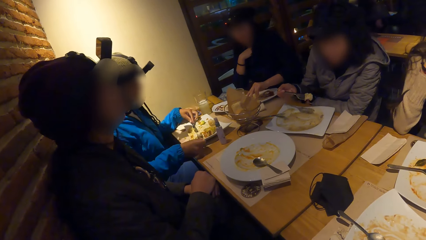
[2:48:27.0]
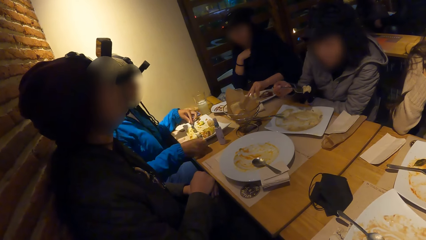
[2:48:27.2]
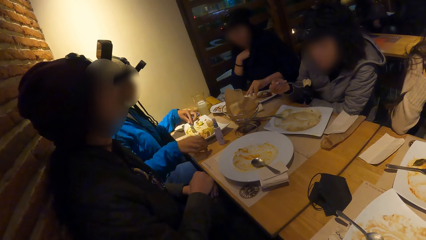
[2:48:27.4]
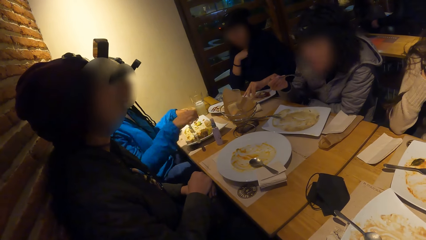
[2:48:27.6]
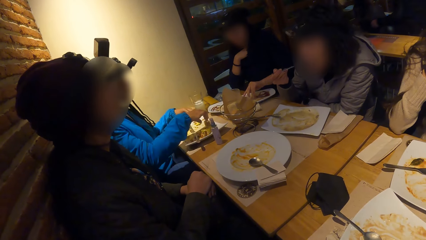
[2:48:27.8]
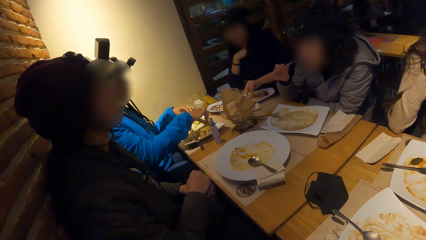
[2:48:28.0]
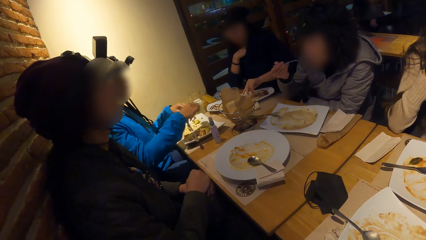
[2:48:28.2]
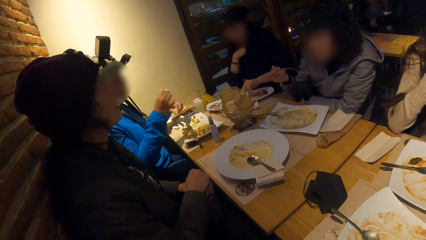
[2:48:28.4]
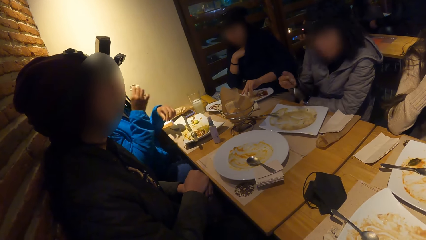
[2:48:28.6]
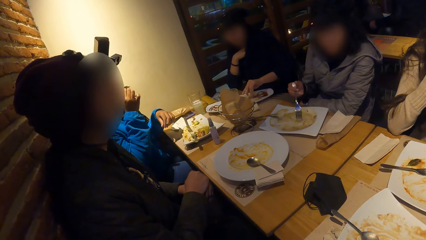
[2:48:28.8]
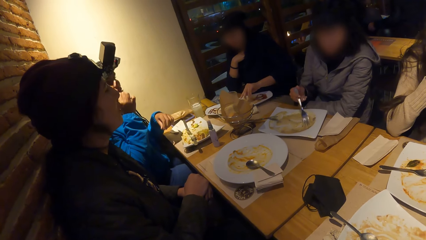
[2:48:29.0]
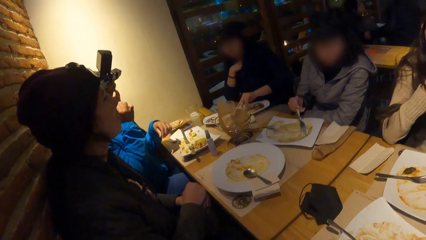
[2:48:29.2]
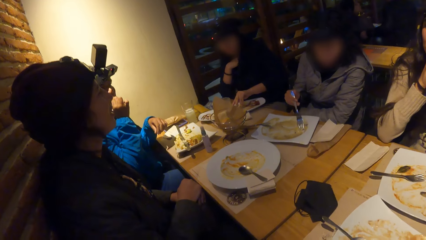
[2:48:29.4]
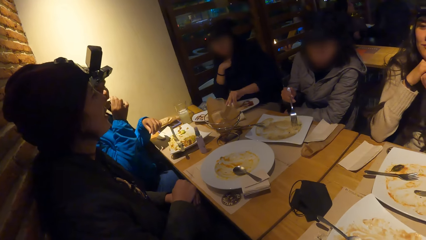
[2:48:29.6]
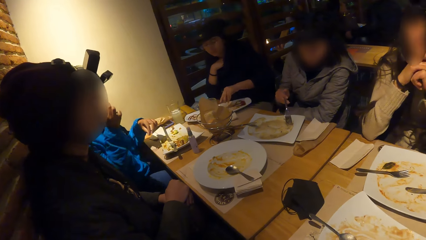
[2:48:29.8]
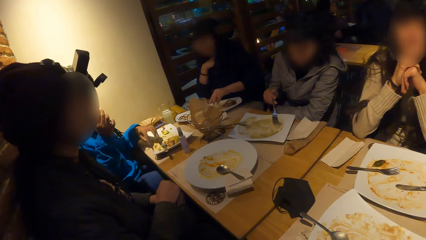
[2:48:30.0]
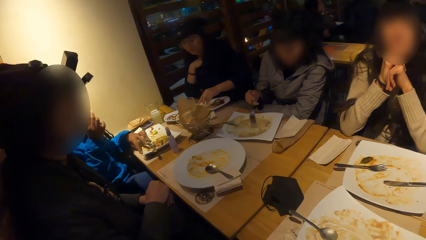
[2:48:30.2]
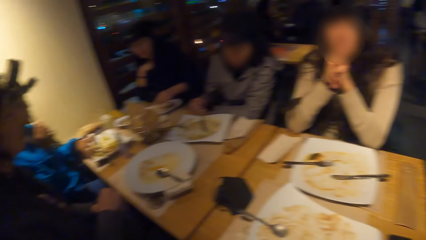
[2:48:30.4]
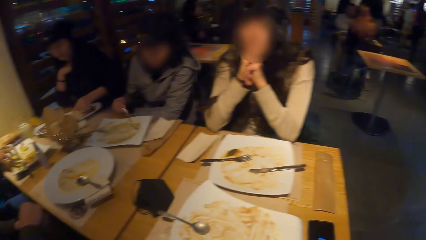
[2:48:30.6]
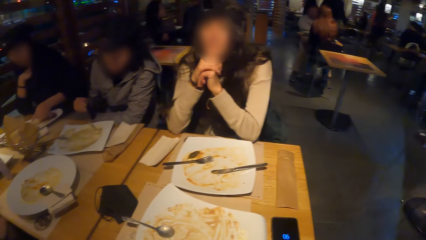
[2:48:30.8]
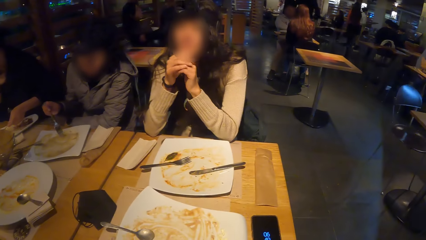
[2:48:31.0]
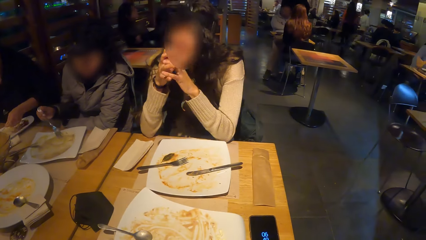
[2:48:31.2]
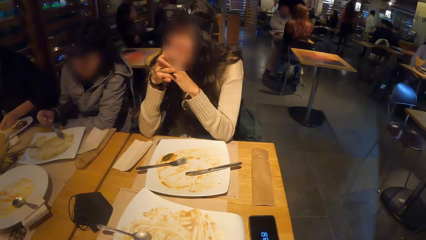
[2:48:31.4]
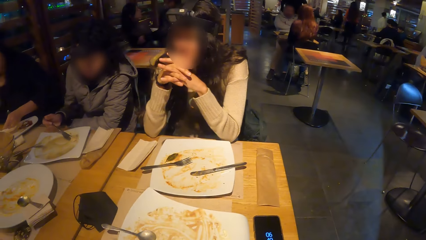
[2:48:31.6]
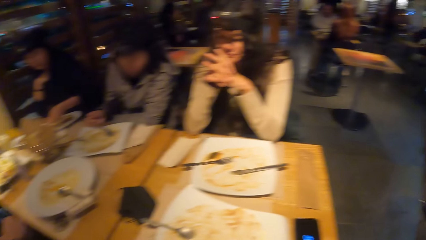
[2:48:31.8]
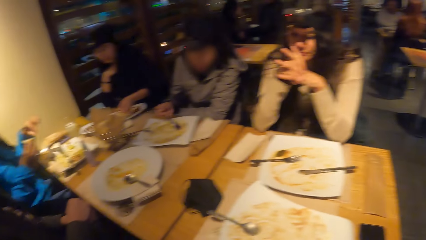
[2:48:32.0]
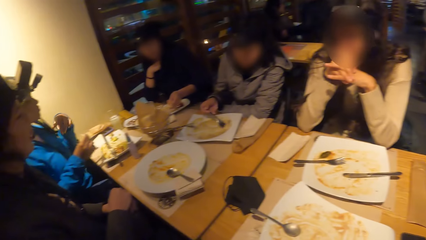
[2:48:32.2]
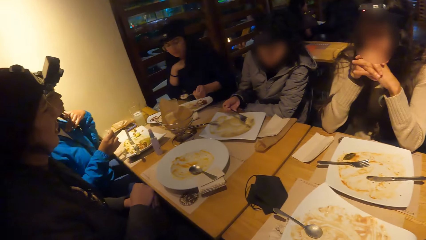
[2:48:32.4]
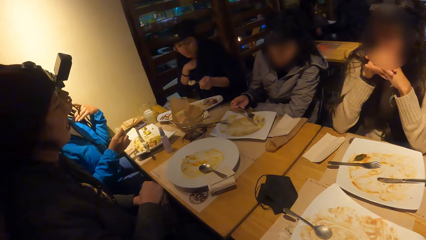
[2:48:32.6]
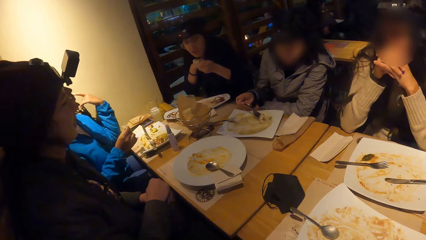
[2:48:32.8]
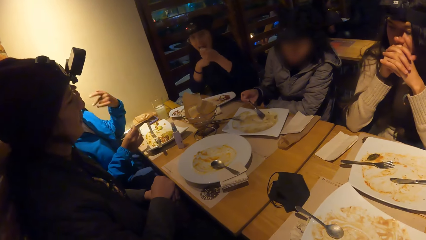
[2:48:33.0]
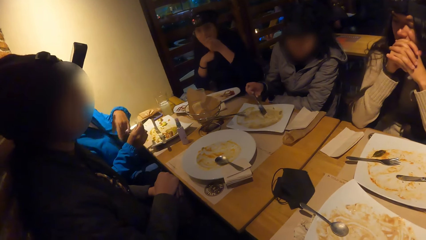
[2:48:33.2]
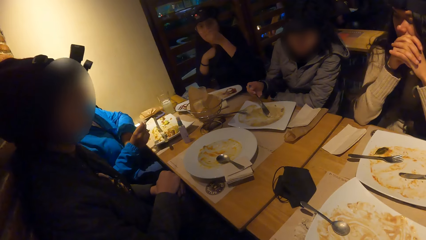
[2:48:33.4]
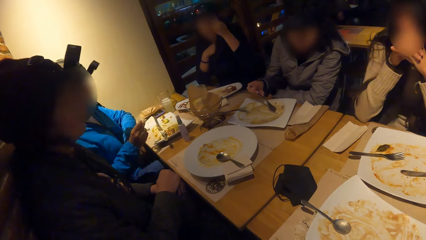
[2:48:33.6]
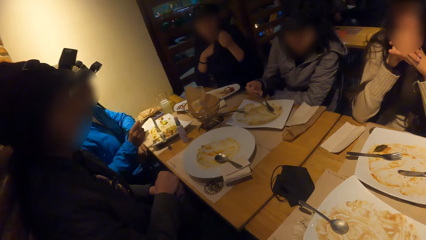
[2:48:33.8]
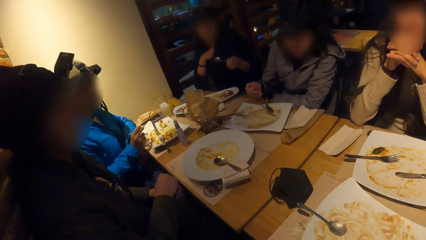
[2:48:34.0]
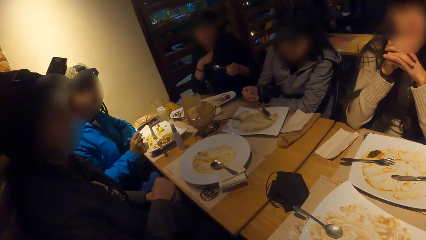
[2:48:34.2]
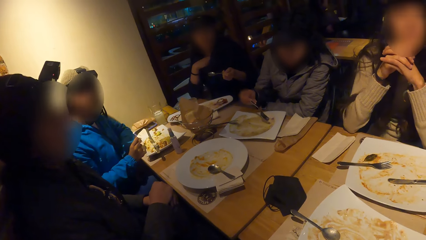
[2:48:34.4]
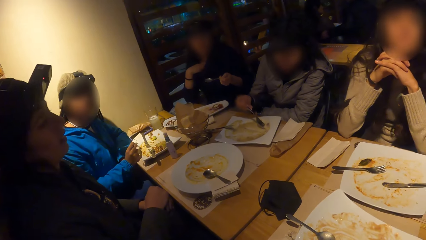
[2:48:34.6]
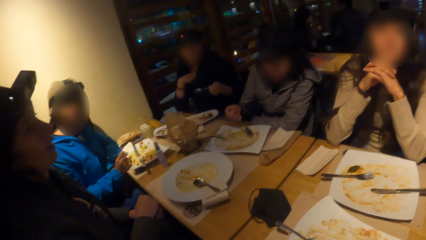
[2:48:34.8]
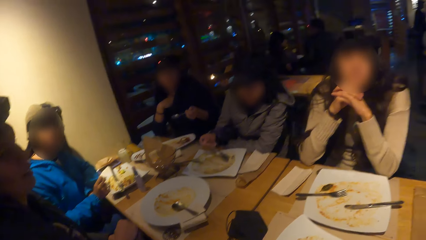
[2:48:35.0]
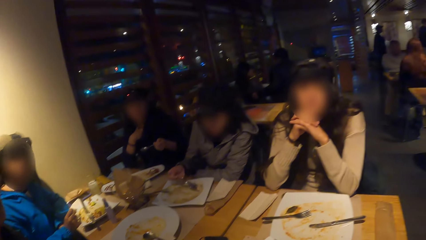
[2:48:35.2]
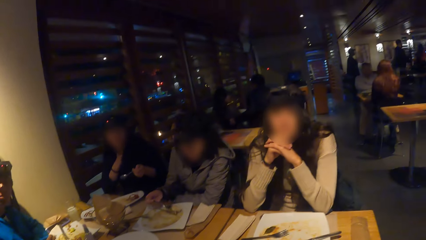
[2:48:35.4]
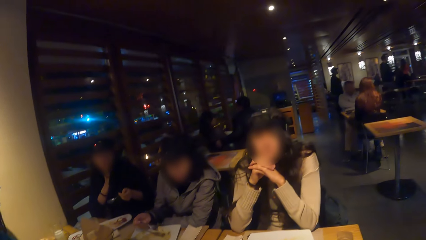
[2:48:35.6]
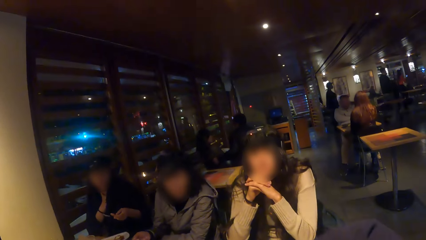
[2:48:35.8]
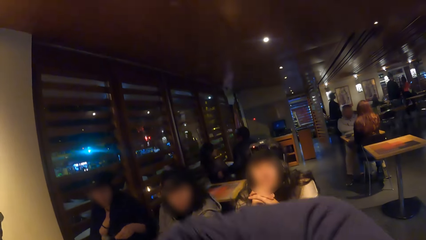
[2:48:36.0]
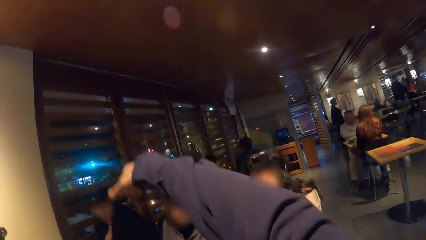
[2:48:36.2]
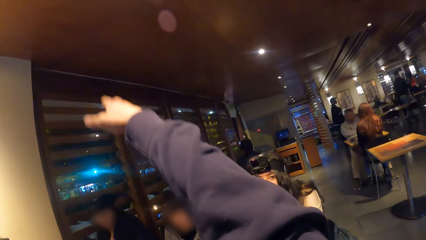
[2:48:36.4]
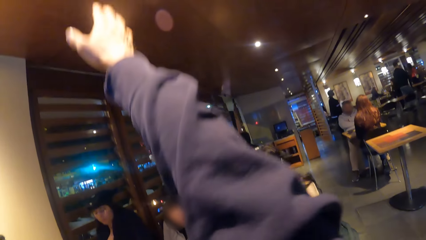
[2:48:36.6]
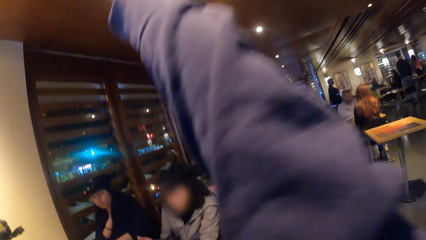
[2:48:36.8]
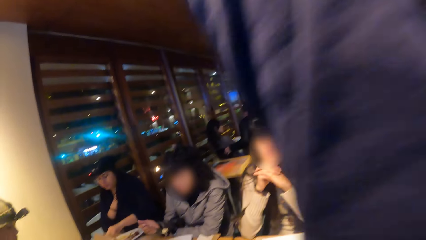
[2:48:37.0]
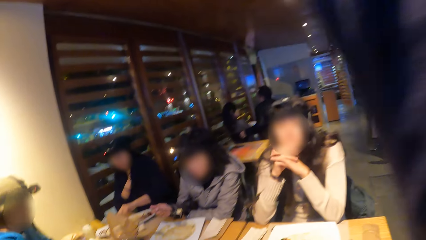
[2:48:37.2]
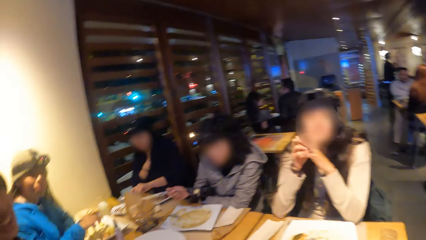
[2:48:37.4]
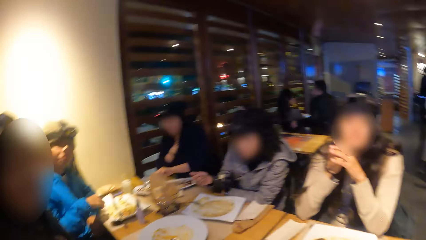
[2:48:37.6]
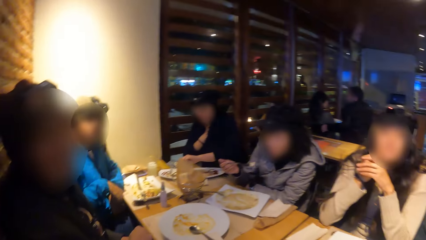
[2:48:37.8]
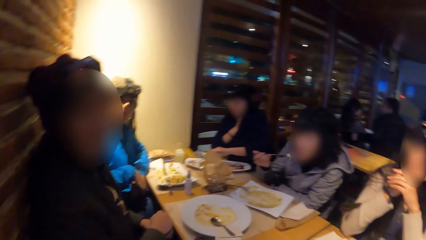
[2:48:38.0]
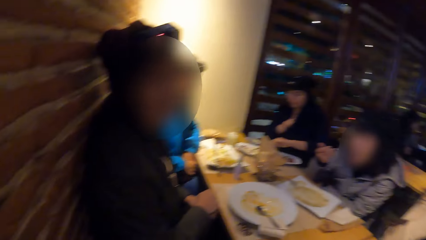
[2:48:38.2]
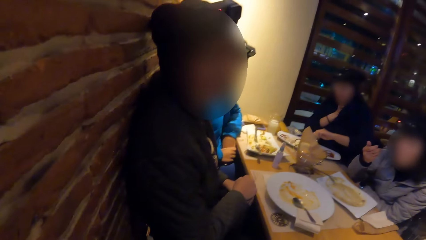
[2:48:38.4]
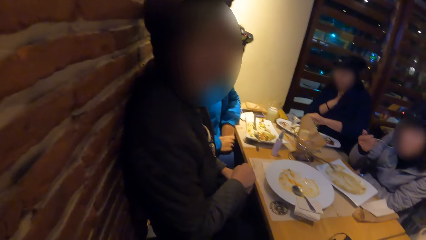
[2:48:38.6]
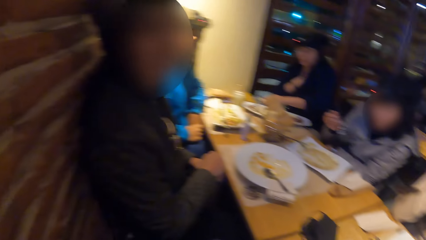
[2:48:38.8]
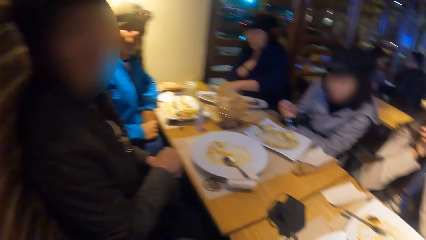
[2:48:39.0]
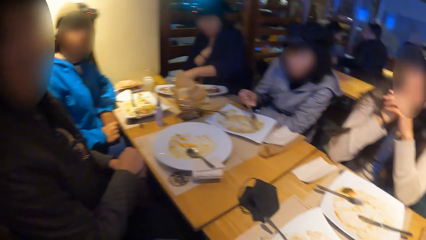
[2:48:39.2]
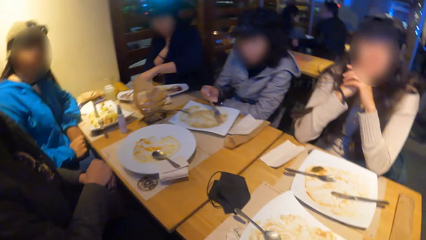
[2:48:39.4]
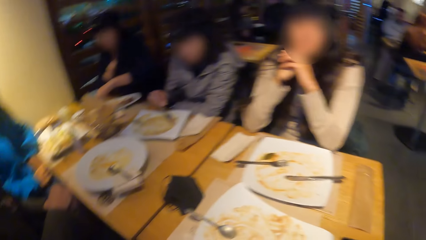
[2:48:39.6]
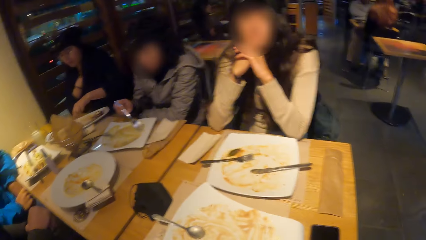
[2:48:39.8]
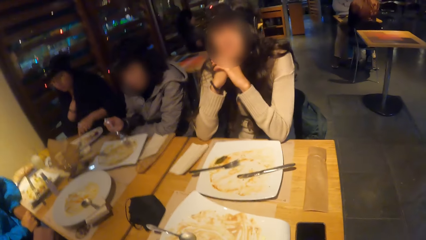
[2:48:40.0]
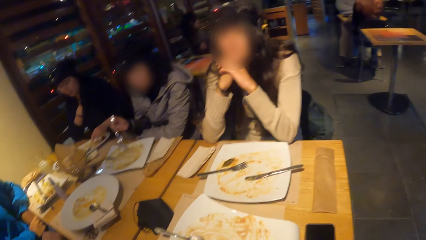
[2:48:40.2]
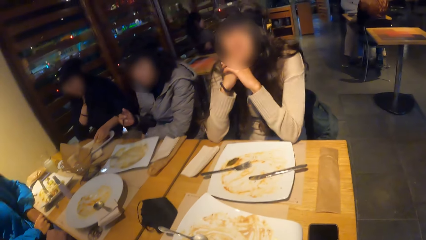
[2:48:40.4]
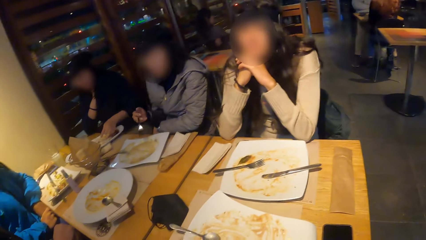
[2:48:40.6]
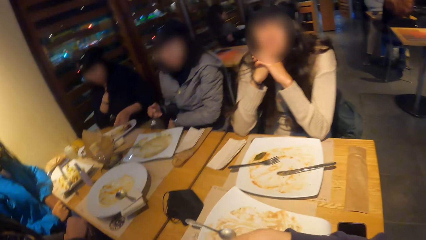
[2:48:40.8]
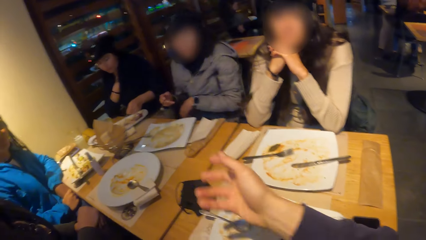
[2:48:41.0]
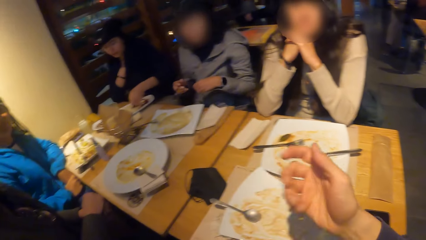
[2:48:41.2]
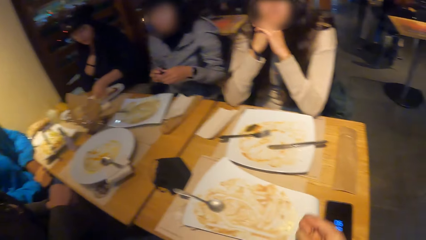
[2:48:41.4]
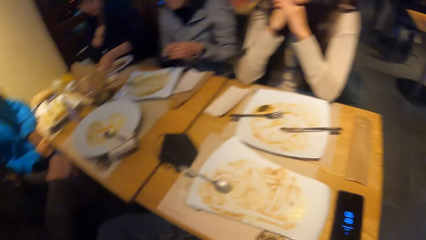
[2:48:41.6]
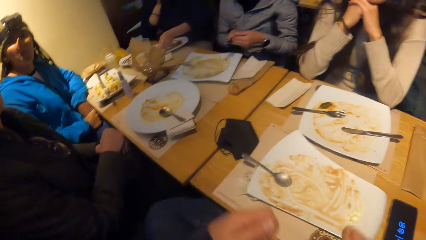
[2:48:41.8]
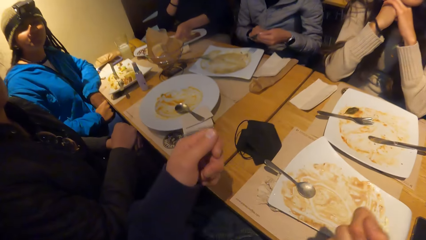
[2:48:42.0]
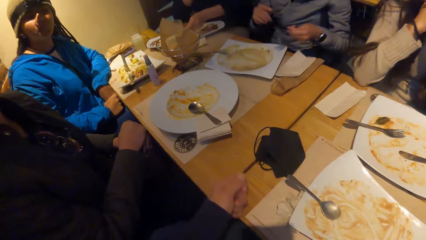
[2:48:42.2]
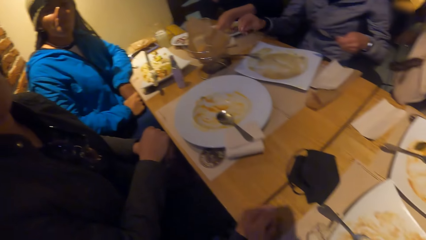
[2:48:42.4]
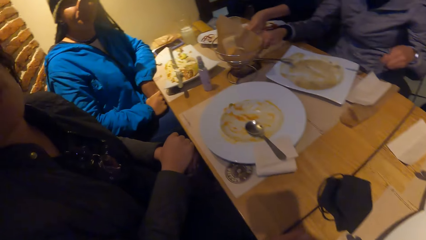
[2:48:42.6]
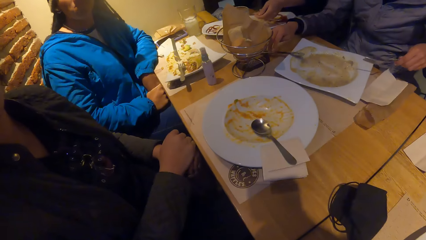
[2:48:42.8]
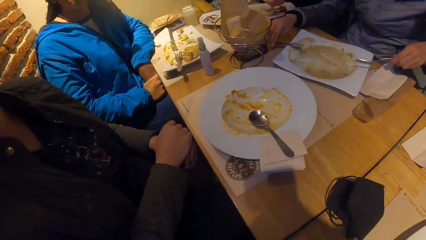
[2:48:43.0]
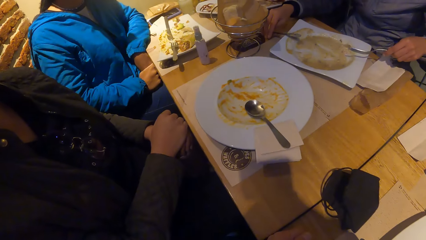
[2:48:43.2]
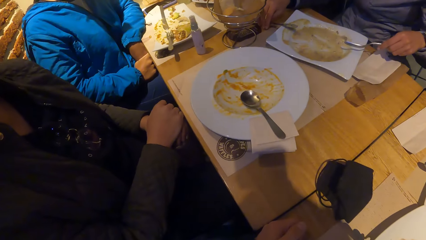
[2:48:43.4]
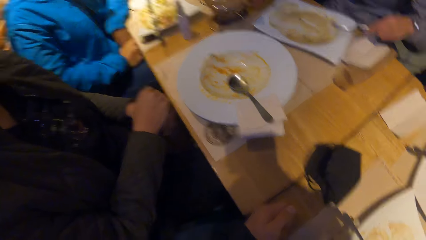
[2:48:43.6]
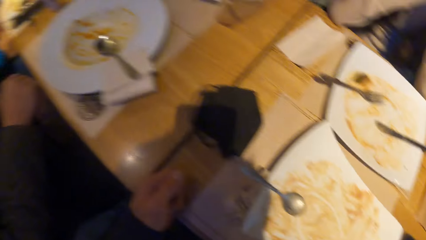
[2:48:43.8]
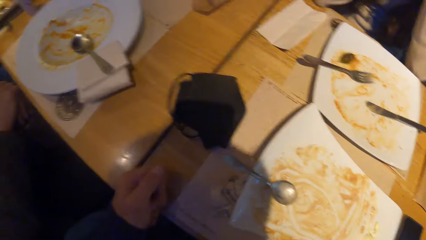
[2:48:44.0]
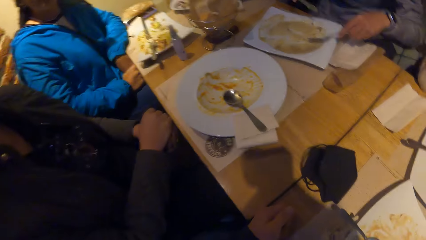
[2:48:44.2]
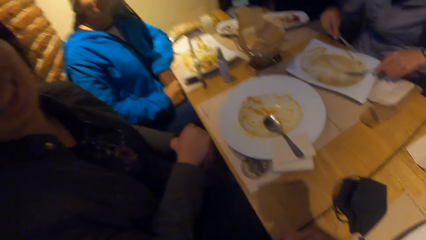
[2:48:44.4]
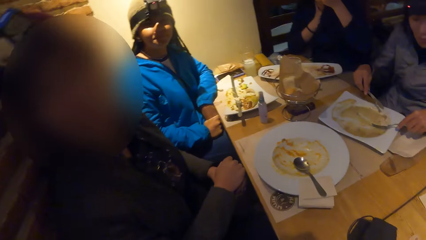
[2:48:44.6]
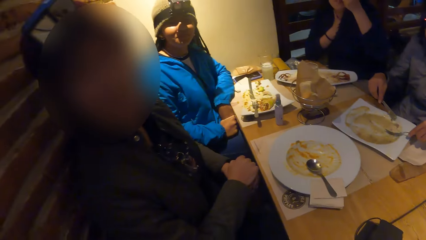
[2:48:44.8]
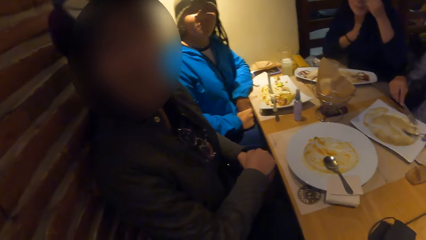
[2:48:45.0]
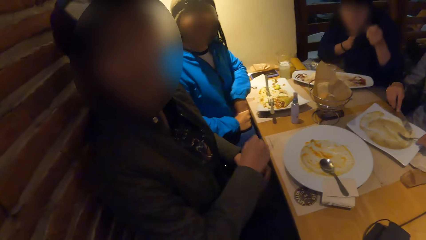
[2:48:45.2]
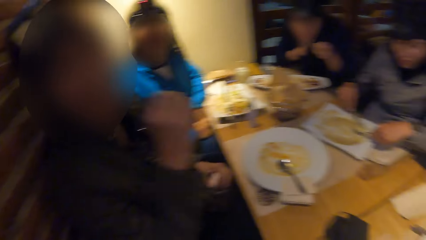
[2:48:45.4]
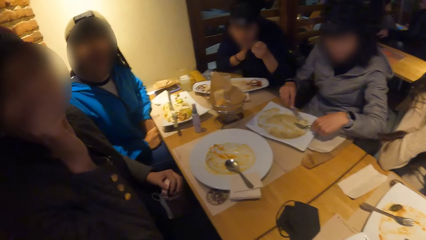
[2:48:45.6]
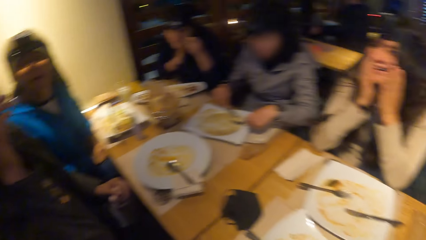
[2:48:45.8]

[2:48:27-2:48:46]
A woman eats the meal with the fork in her right hand. Another woman picks up a piece of meat from the plate with her right hand. She eats the piece of meat in her right hand. The first woman scoops the meal from the plate with the fork in her right hand. The second woman touches her hair with her left hand. The camera wearer raises his hand. He interacts with a third woman. He stares around and moves his hand. The first woman passes the fork from her right hand to her left hand. She picks up a knife from the plate on the table with her right hand. The camera wearer stares around.
